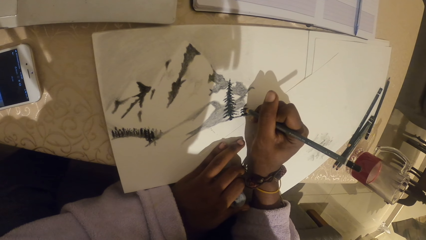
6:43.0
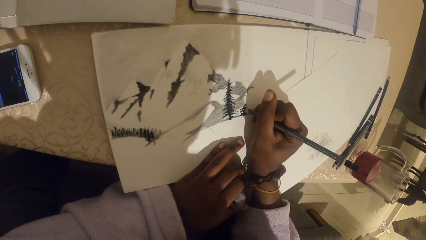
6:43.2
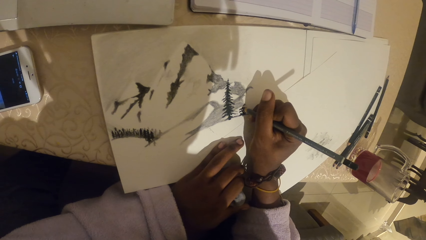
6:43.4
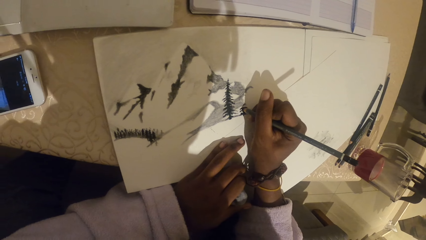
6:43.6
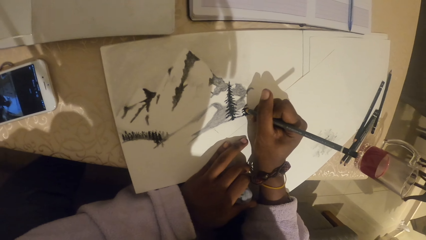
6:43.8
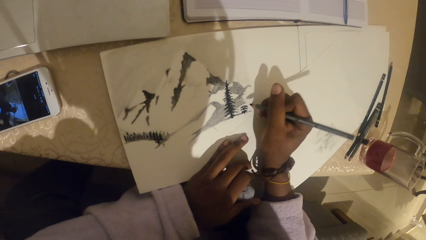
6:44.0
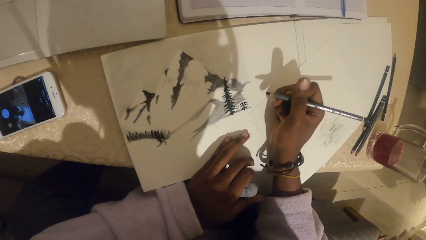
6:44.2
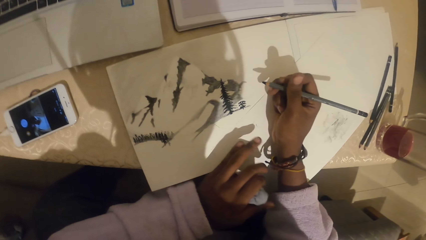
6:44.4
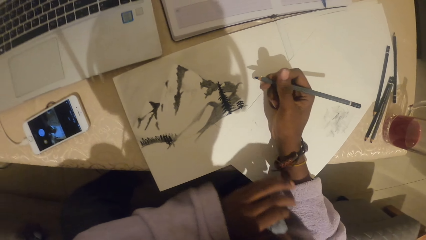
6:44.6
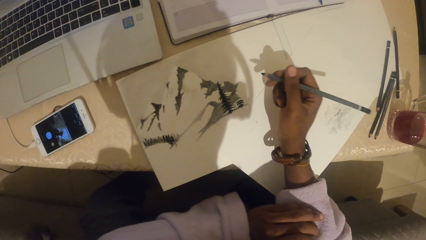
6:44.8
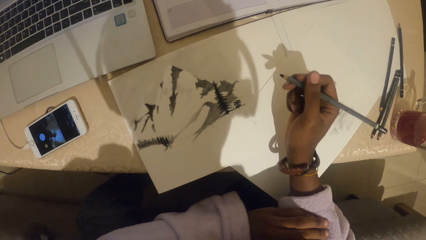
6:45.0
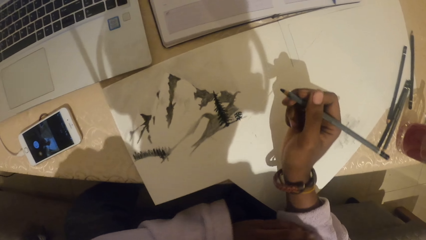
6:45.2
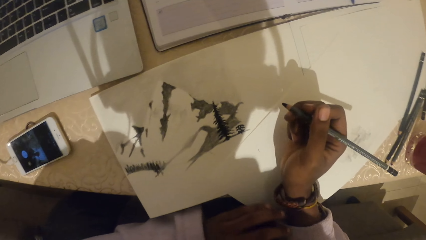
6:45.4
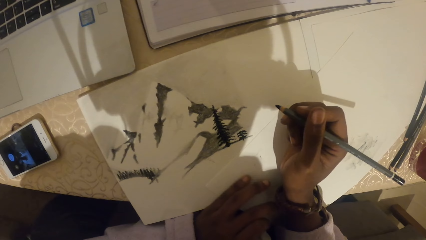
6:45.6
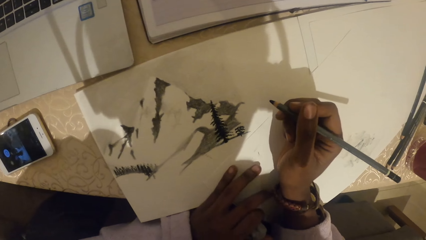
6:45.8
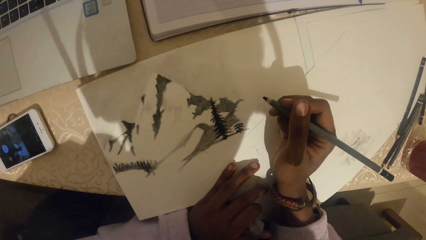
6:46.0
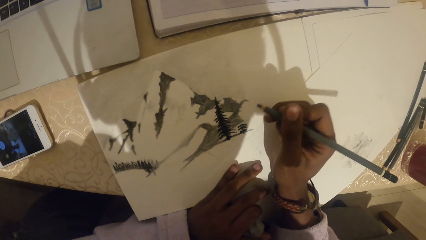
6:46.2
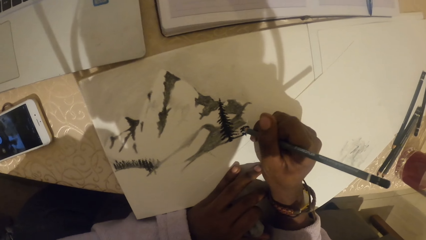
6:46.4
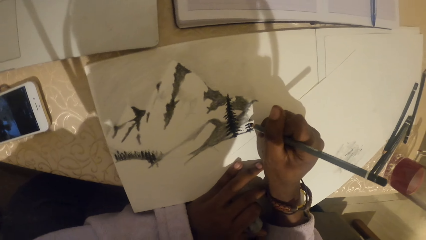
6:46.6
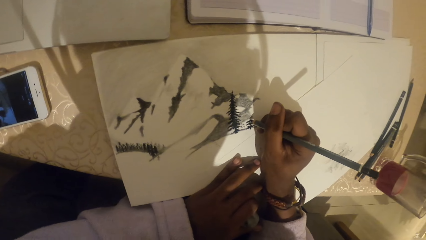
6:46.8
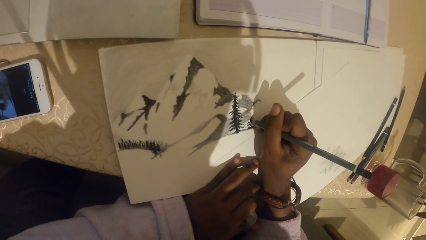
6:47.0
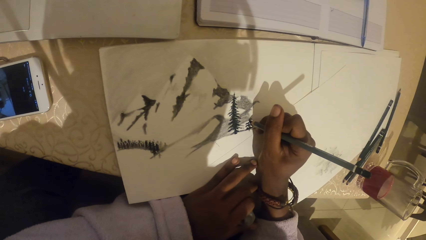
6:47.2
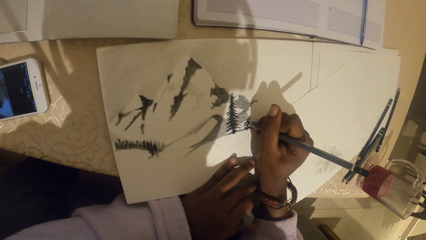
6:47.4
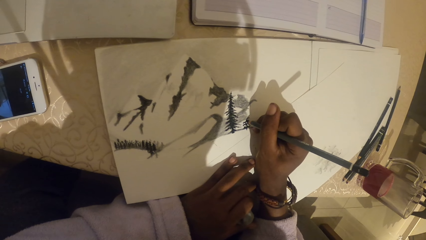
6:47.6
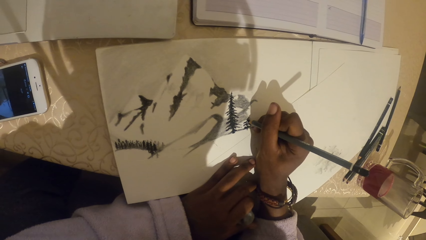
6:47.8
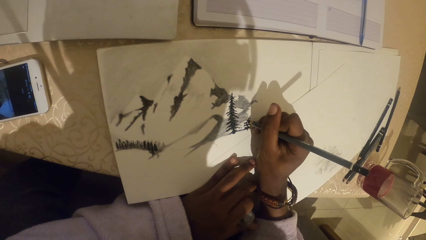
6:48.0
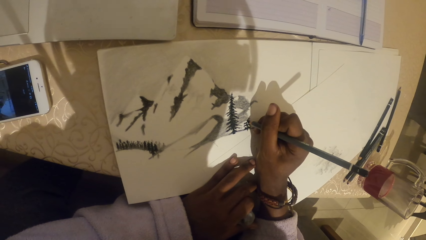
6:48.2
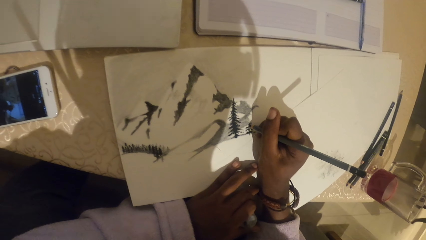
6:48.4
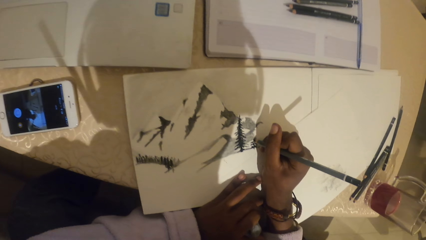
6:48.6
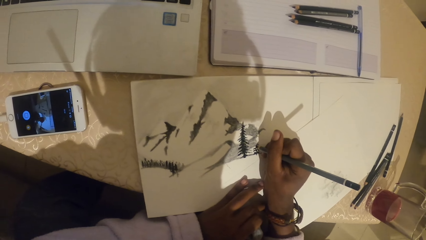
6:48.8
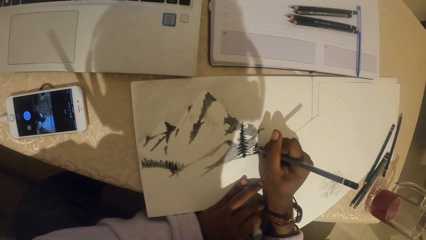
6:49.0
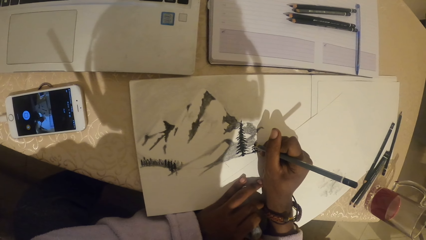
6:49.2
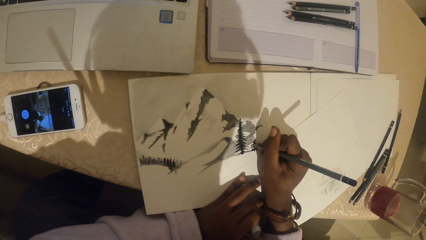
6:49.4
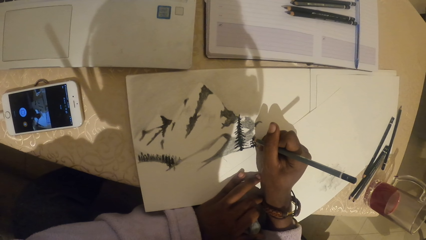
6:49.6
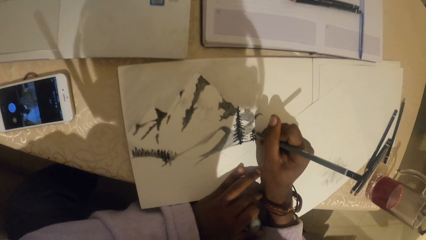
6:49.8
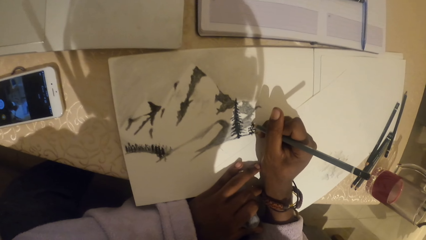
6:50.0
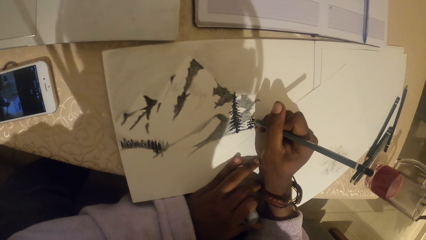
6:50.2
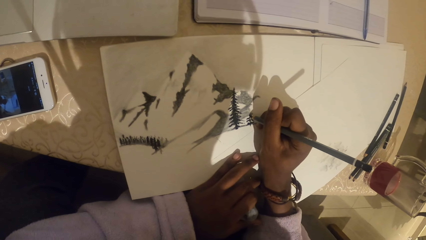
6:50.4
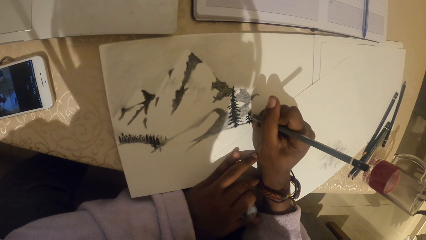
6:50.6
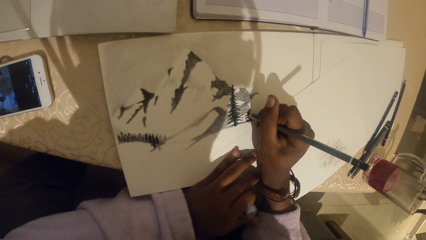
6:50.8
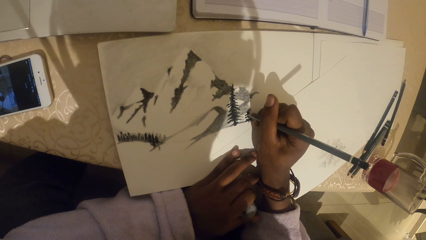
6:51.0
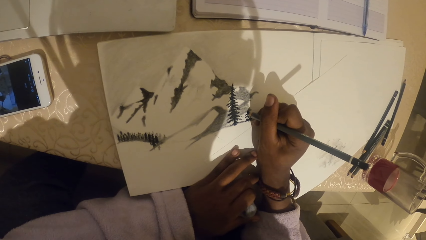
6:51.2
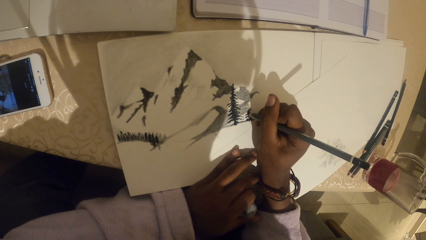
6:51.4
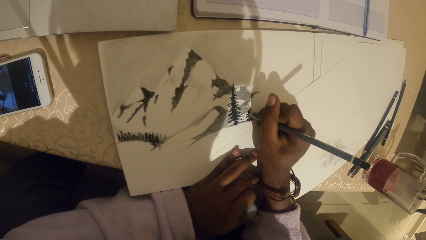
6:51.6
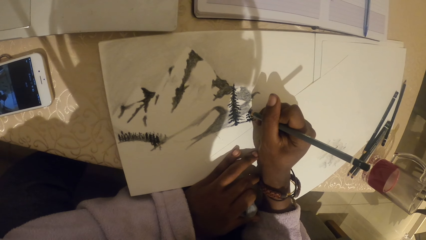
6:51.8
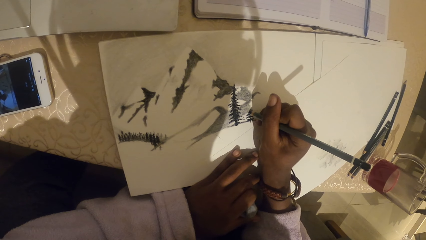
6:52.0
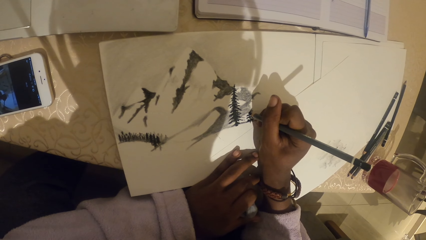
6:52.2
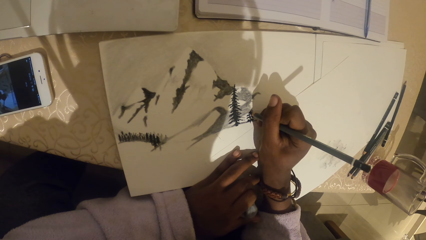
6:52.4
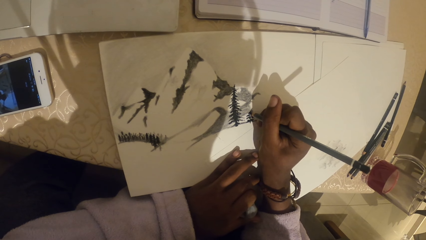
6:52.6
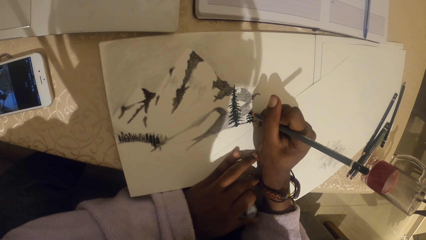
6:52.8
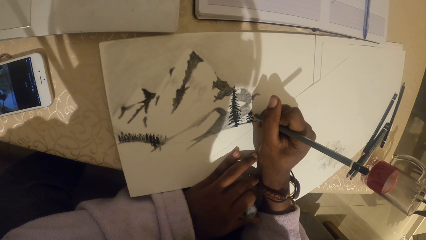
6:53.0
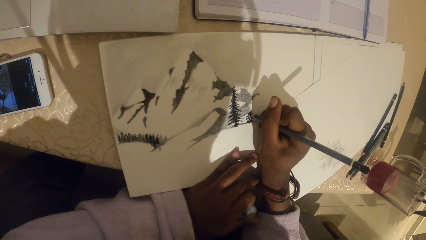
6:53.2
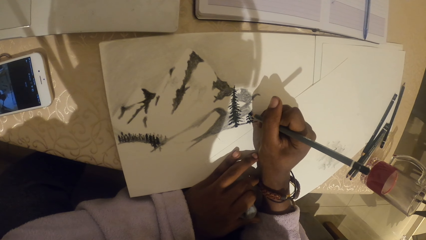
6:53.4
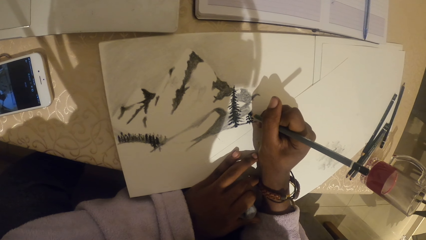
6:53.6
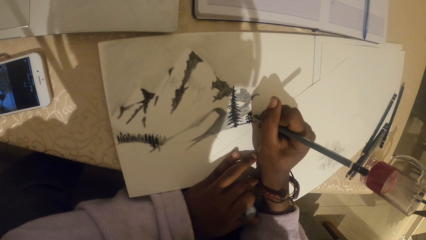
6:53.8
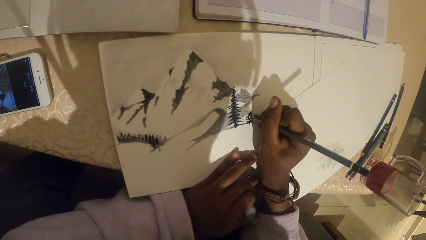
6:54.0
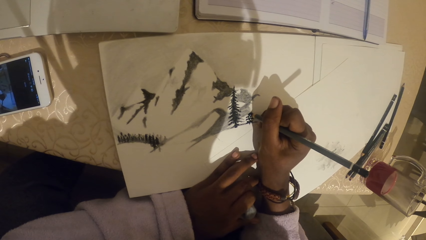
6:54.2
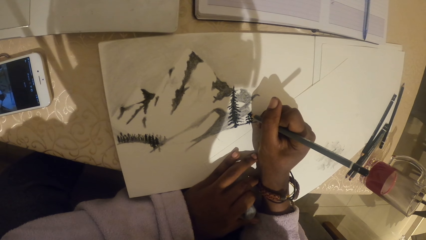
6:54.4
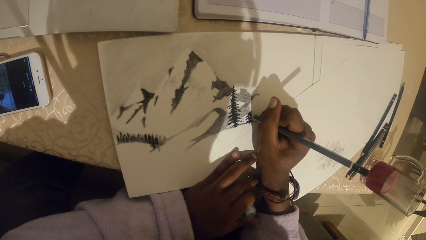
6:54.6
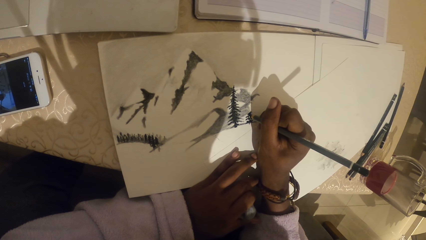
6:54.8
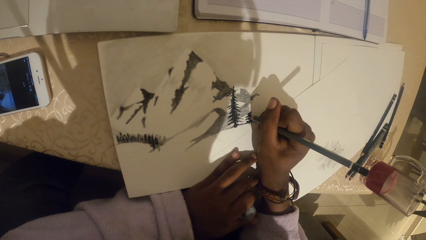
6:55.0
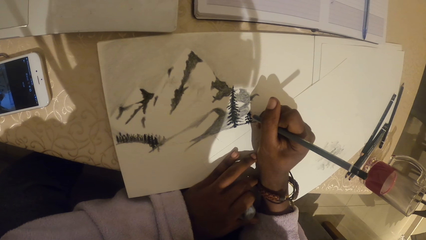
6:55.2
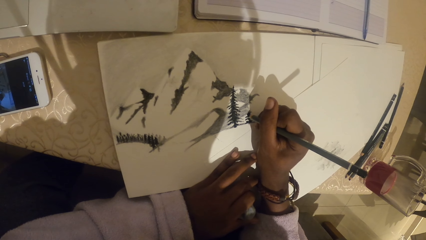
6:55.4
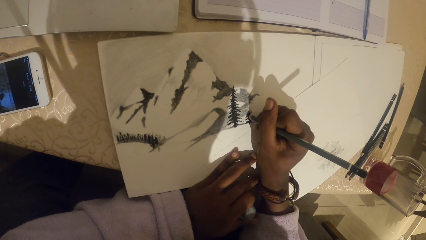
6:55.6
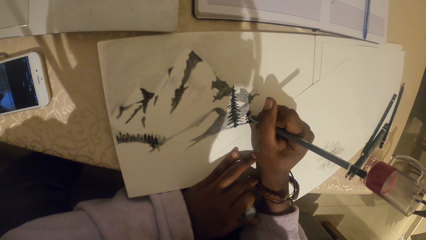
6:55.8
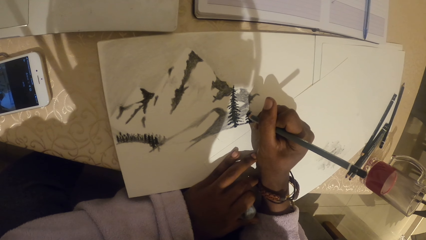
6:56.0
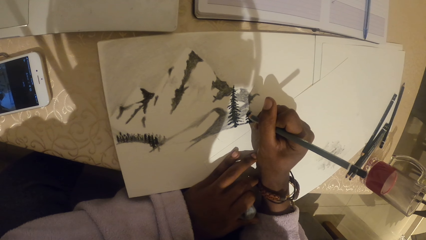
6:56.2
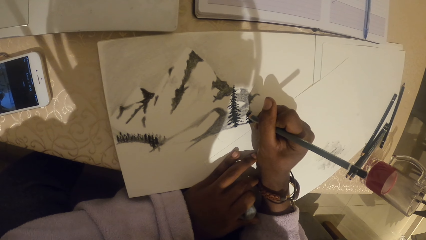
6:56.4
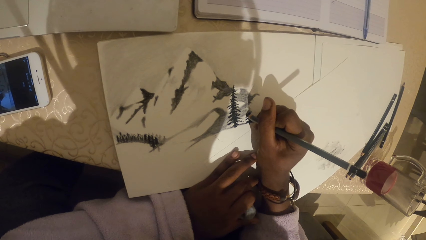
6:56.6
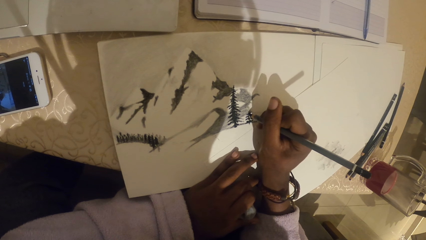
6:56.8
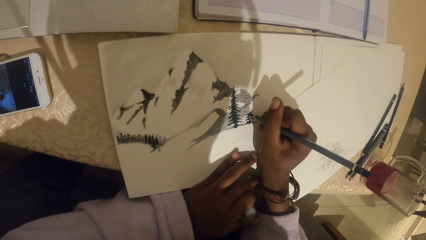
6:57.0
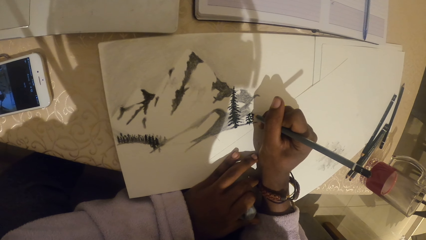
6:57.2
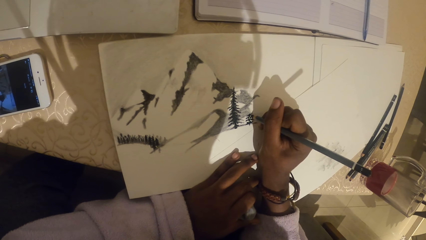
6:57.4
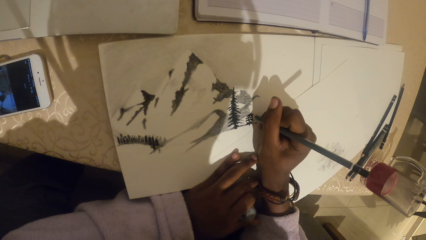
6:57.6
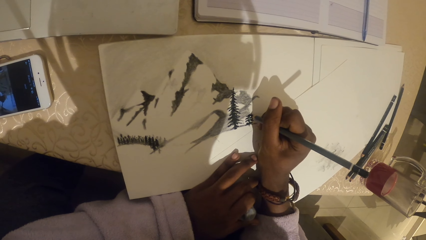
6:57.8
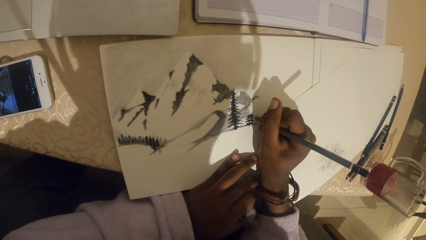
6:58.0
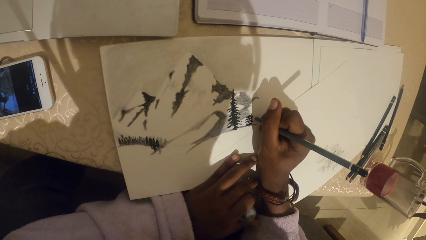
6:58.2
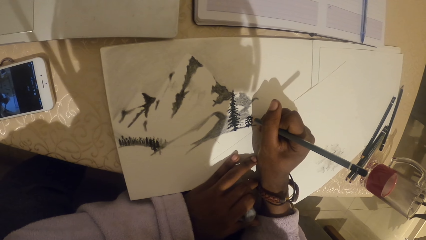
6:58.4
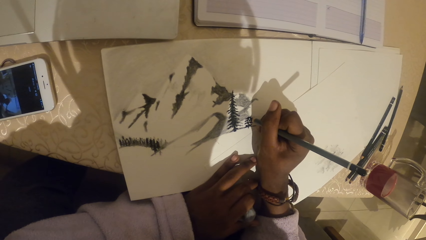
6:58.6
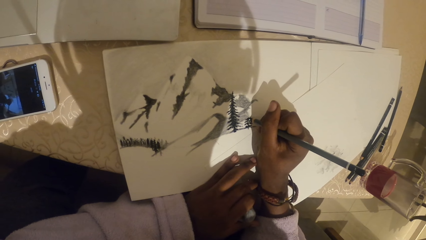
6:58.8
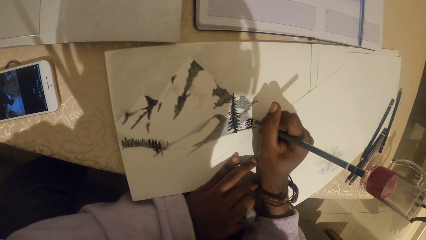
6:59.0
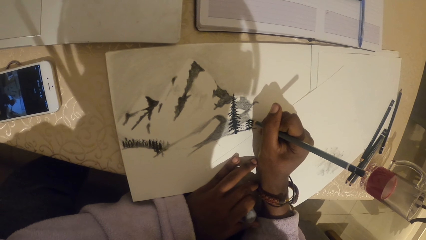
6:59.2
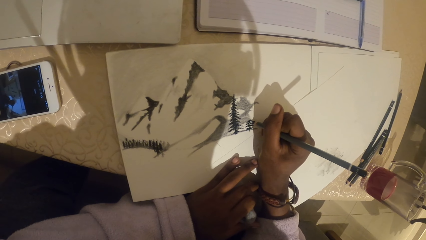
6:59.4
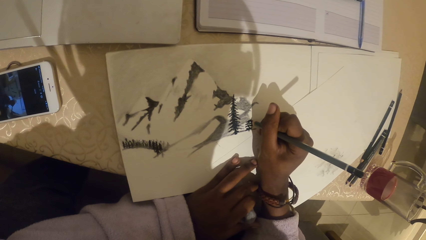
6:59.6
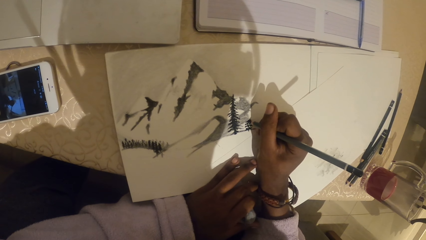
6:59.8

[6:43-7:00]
The camera wearer looks at the drawing. They draw with a pencil.
